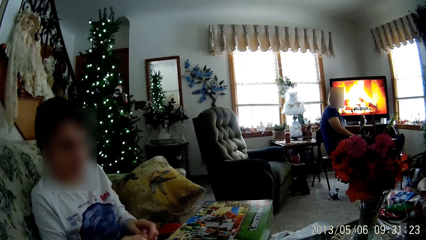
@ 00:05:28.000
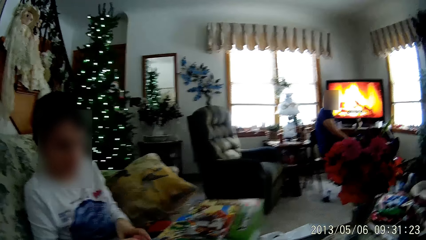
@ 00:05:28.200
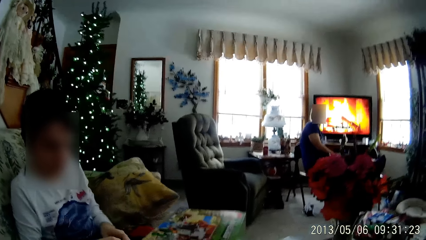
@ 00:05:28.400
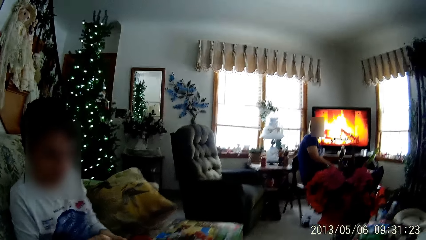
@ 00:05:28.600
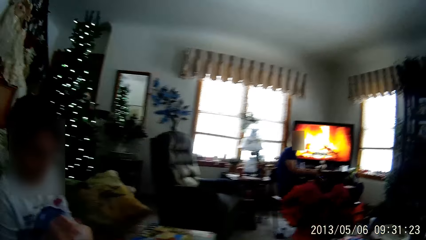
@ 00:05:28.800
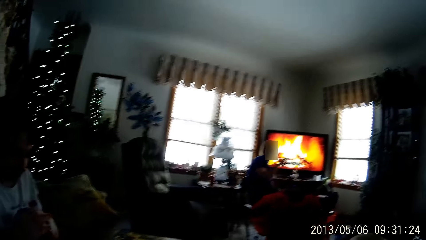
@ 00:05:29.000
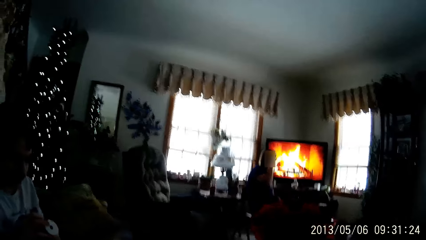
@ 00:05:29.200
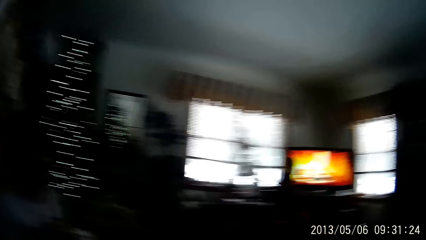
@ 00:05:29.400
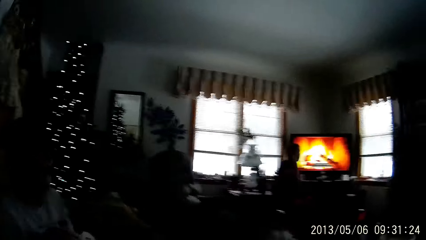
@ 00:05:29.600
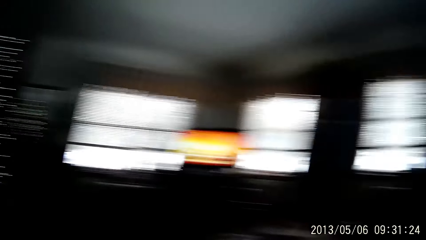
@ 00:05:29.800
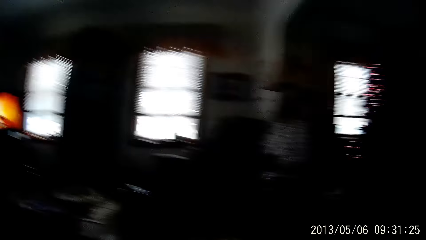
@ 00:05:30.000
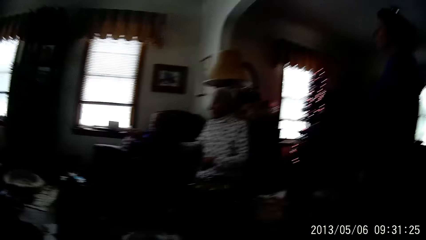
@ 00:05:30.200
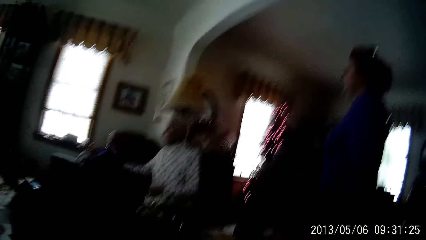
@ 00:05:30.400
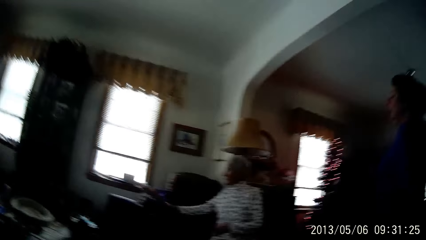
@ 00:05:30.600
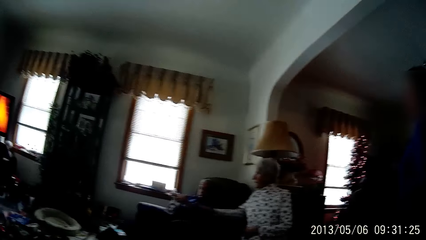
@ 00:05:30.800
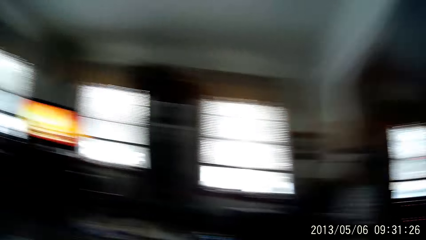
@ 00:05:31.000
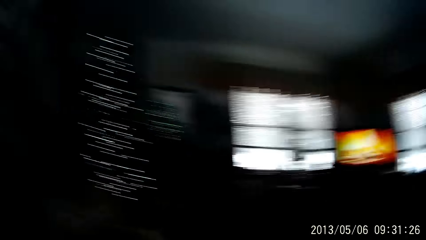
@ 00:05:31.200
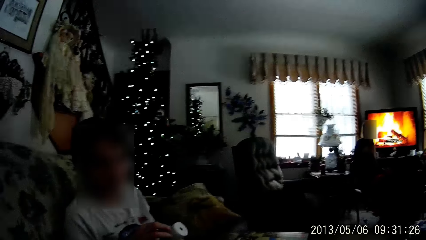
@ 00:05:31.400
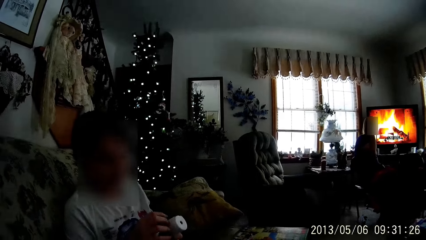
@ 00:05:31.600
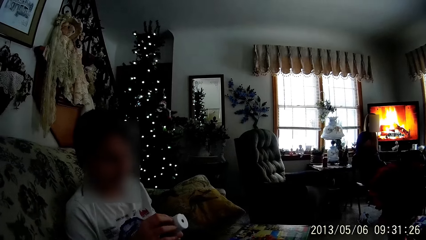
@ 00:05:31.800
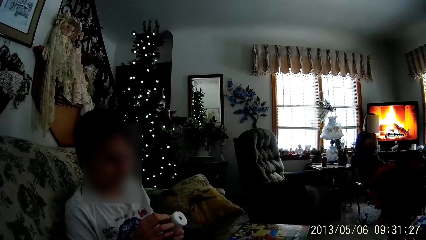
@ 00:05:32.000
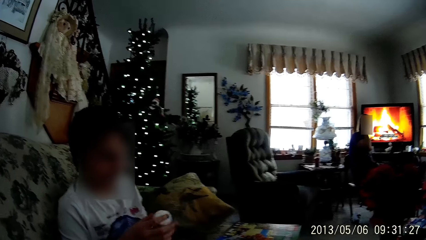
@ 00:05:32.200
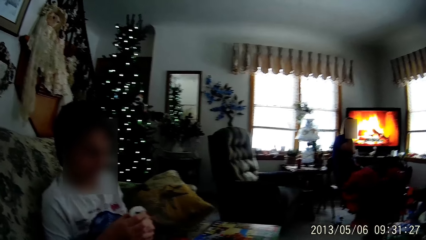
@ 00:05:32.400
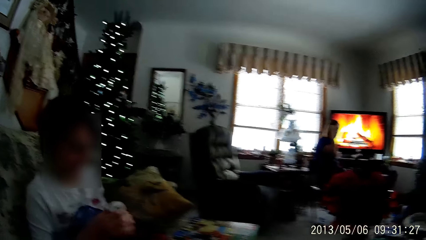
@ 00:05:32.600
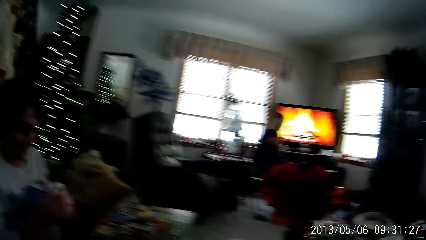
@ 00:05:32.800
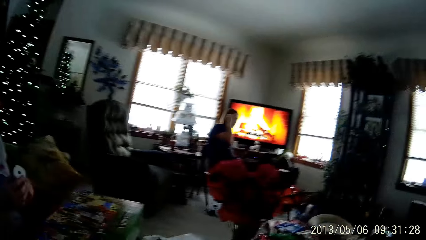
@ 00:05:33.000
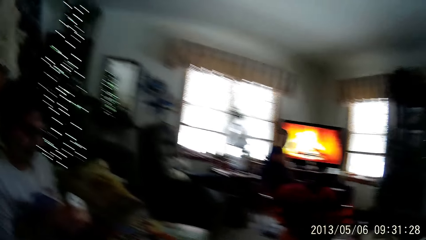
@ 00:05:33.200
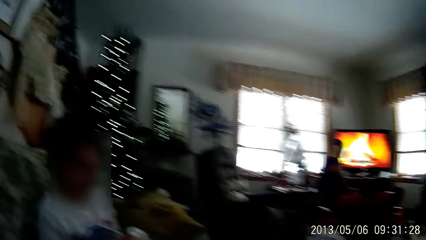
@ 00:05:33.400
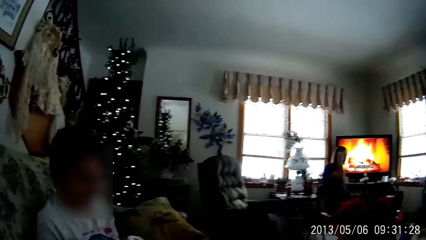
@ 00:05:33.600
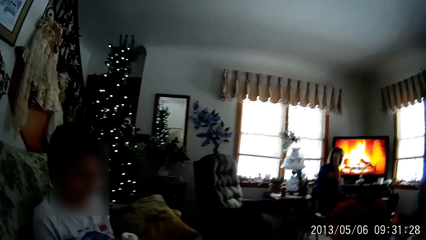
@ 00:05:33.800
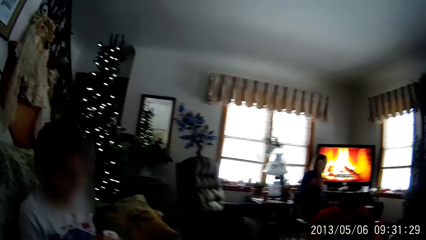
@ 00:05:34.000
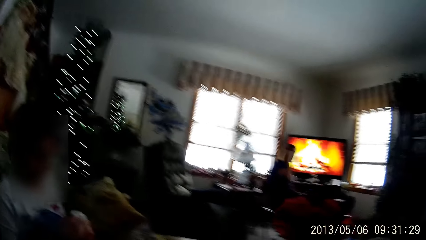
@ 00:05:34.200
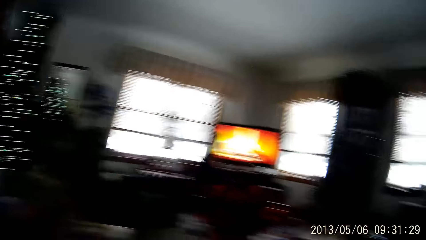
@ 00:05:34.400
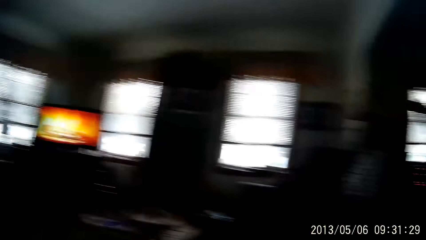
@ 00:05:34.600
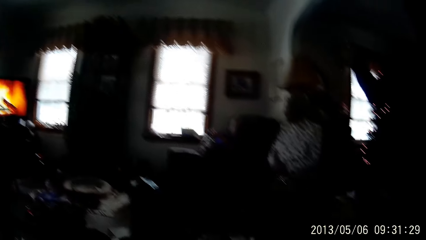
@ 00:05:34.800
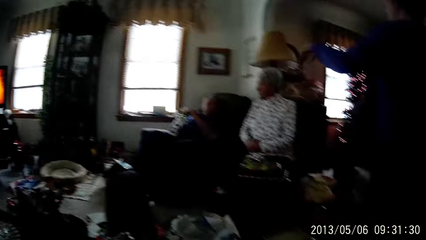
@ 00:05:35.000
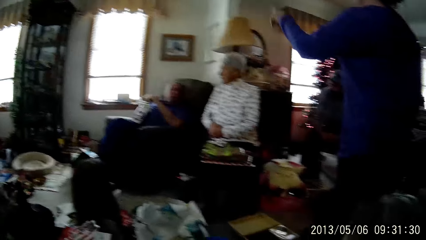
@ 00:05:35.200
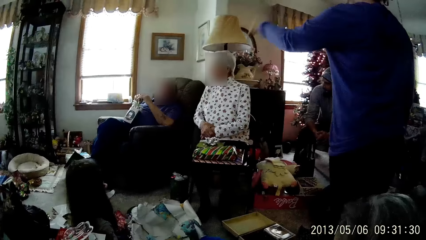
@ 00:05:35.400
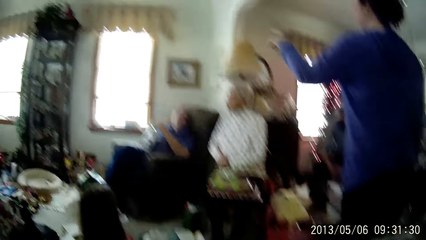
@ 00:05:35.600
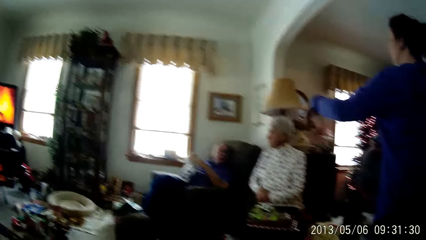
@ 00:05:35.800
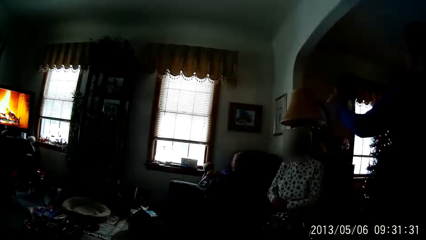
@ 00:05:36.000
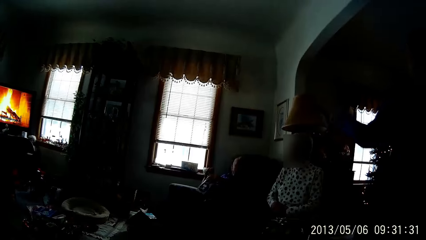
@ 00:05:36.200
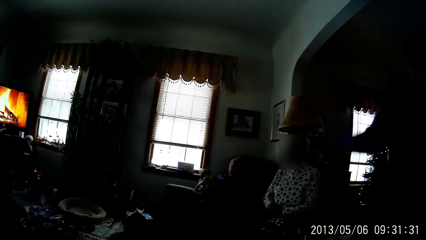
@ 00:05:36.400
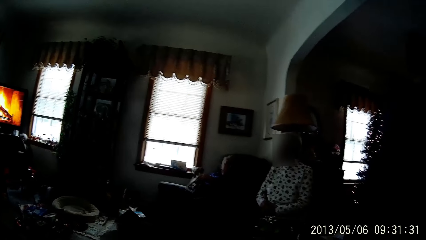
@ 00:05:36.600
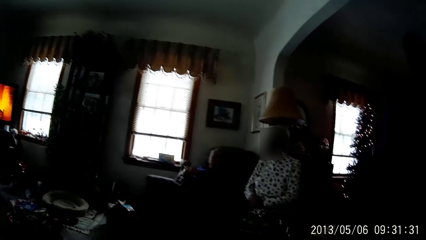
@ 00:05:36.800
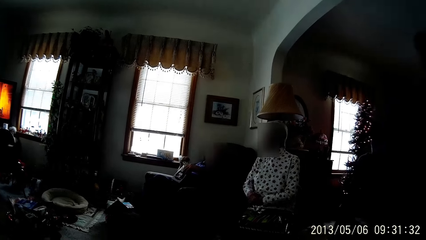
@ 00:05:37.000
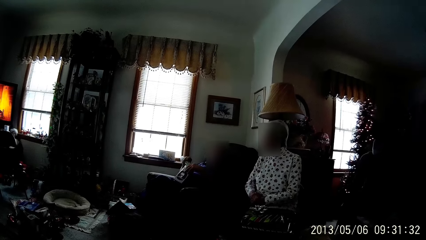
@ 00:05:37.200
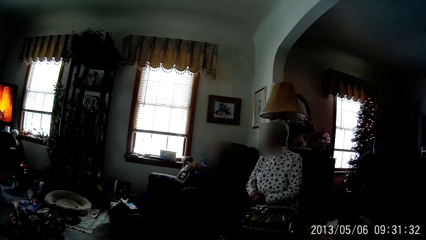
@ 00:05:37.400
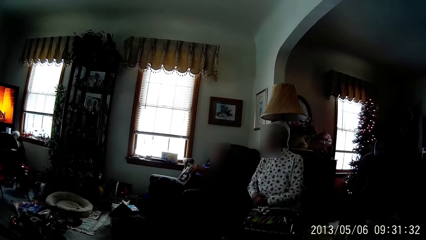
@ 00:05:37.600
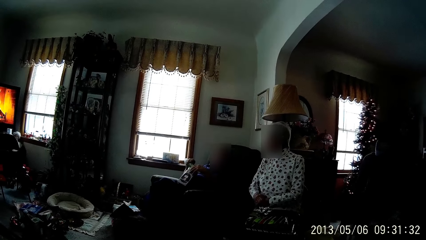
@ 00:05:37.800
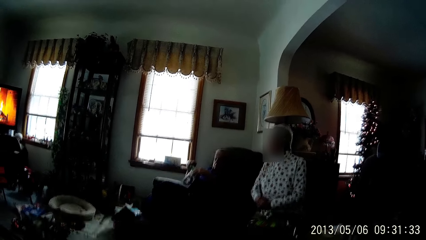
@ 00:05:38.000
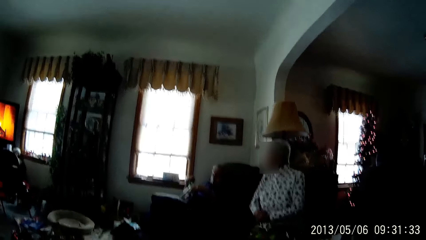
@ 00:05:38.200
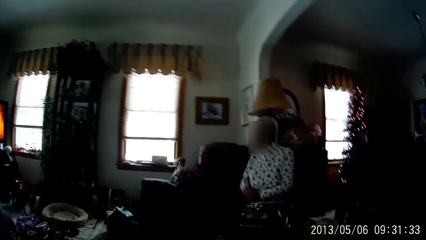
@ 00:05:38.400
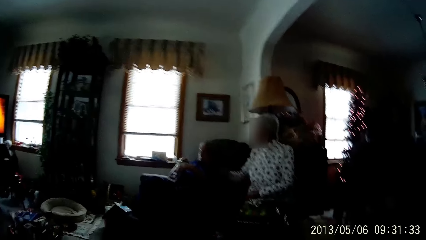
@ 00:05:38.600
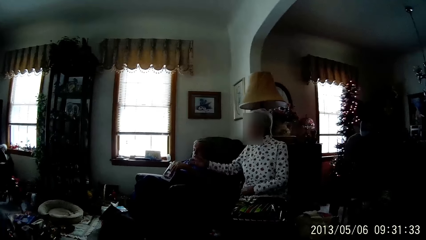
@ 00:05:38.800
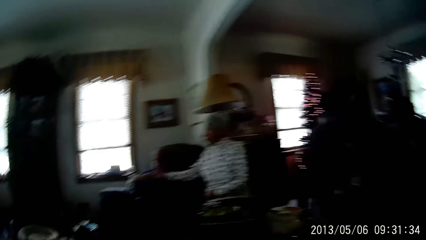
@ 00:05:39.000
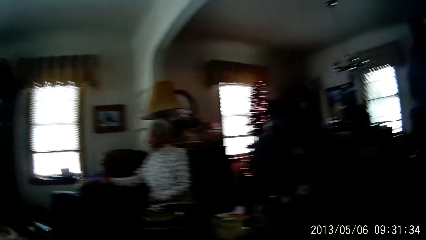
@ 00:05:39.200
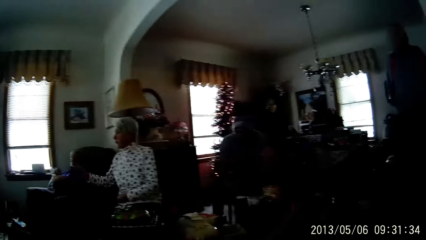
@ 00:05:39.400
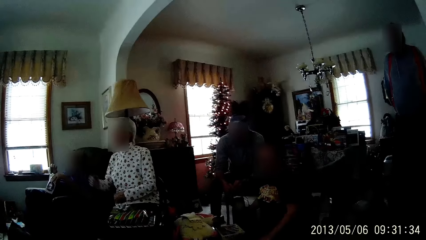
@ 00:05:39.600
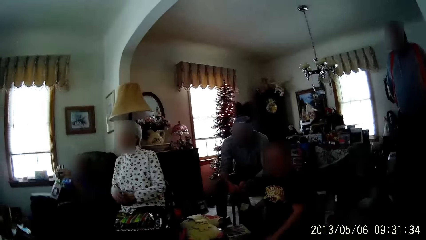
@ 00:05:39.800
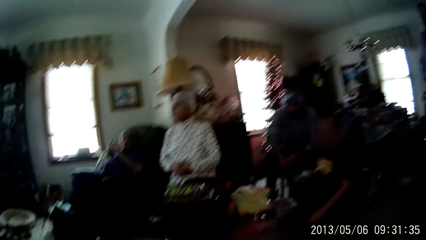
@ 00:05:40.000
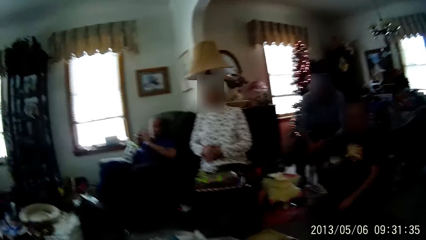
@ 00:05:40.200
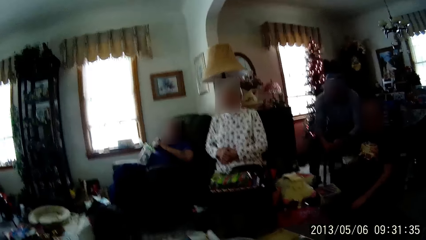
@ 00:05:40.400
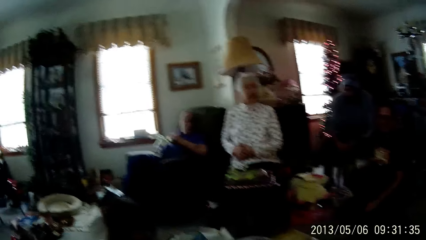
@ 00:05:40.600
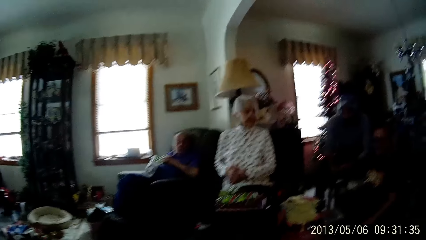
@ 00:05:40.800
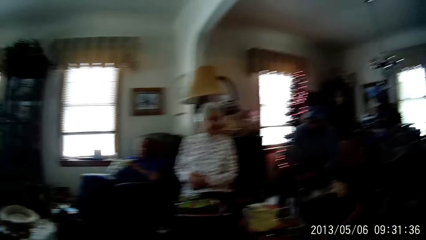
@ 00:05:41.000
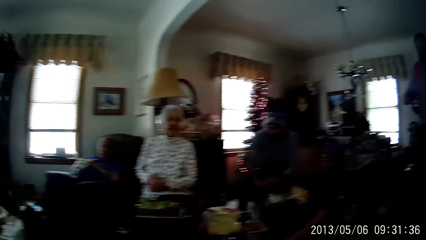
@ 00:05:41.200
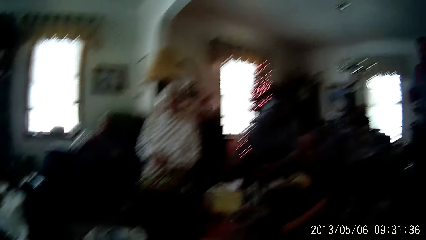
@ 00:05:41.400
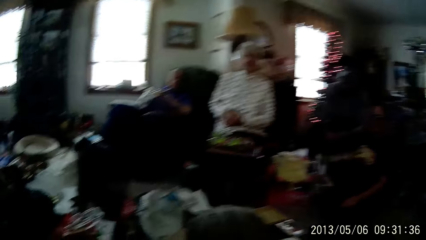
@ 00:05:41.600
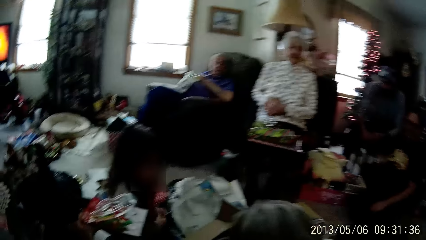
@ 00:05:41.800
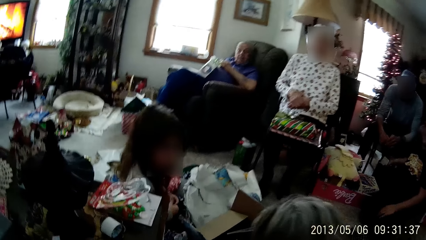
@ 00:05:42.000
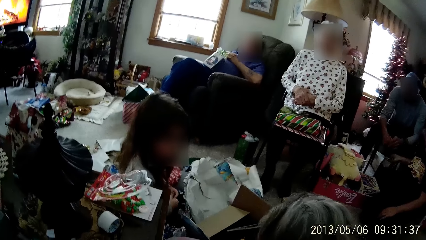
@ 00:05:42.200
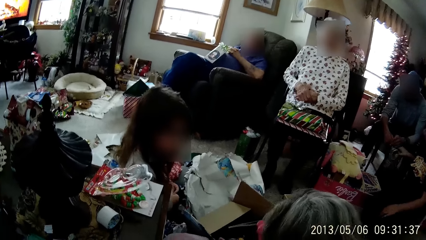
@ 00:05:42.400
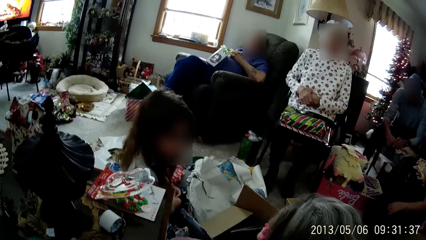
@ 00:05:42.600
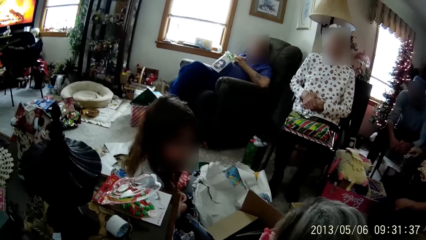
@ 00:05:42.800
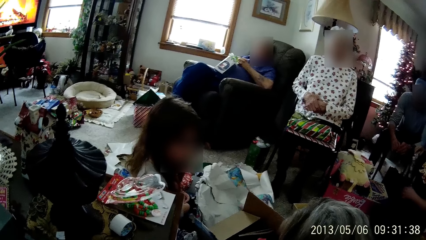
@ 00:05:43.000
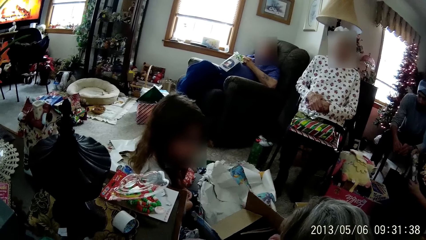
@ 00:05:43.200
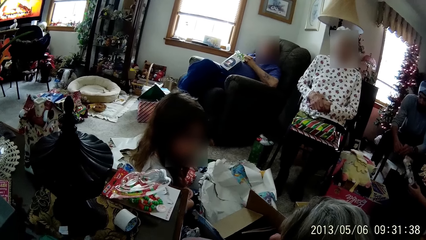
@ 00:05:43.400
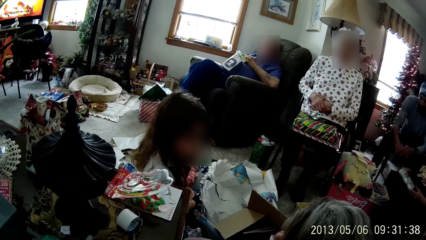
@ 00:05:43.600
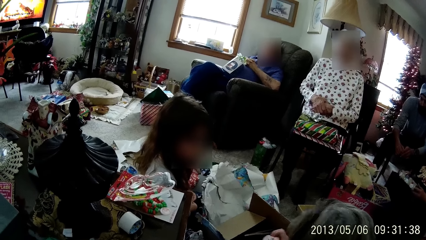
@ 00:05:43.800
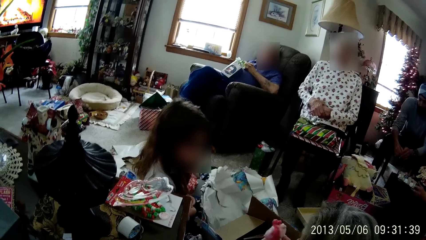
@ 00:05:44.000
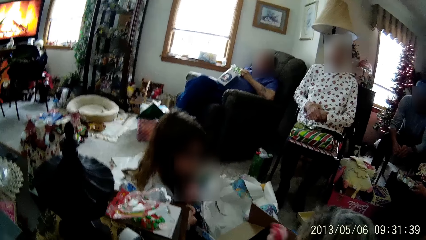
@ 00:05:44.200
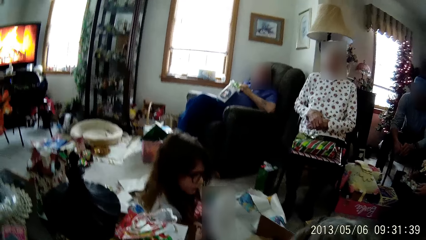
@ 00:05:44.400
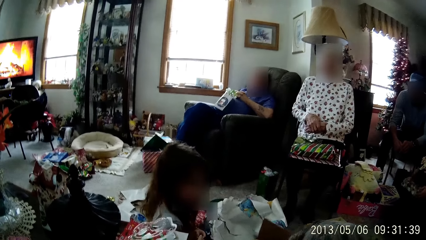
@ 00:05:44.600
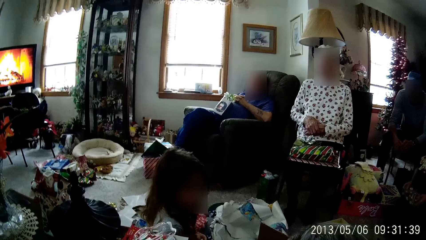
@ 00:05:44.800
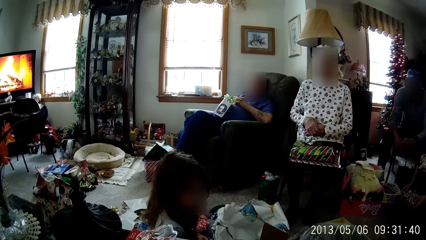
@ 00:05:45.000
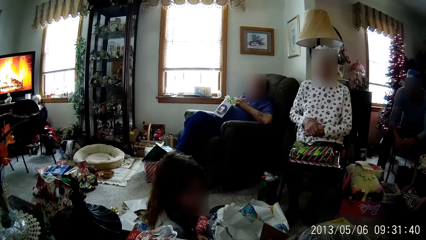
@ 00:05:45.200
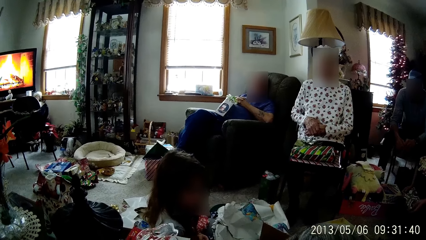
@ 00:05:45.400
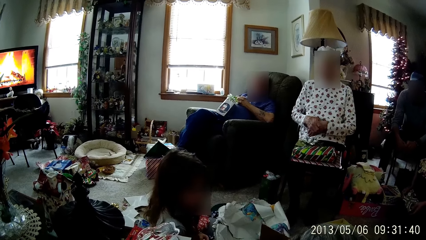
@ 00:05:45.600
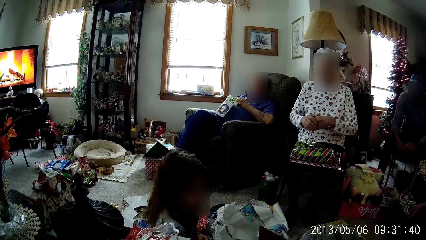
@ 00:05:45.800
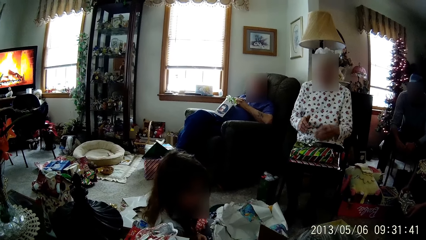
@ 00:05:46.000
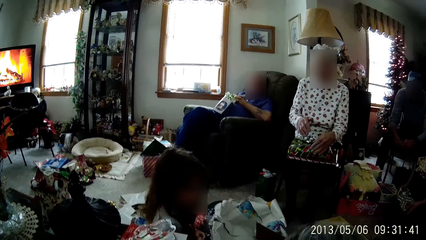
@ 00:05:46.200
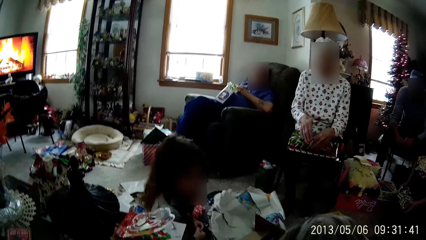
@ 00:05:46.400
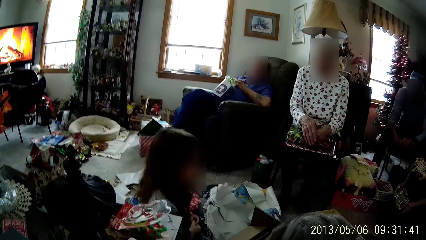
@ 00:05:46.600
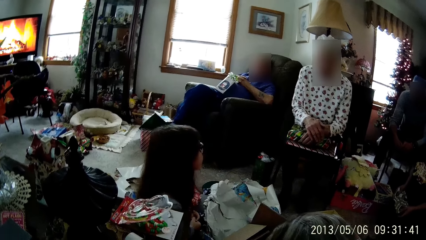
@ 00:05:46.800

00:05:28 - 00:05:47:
The woman taps the man with her right hand. The camera wearer turns around the house. Another woman shakes her left hand. The first woman taps the man with her right hand. A third woman picks up a present from a bag on the floor with her right hand. A fourth woman rifles through the box in front of a girl with her right hand. The third woman opens the present with both hands.
